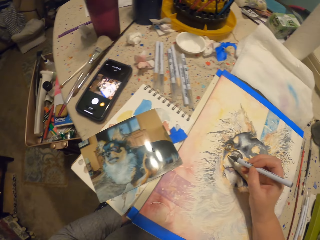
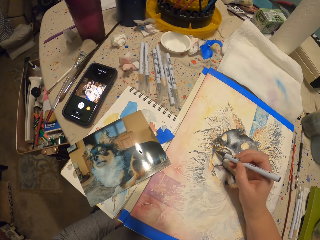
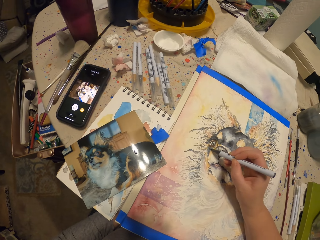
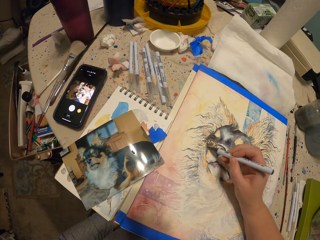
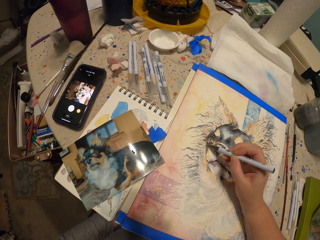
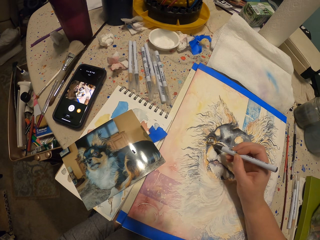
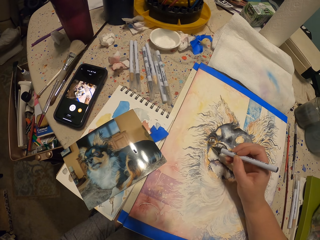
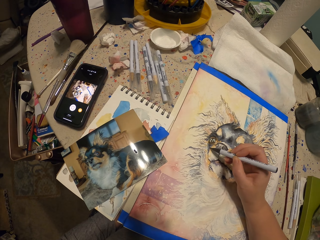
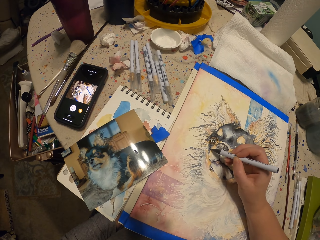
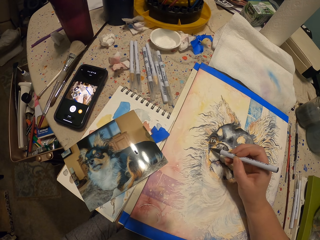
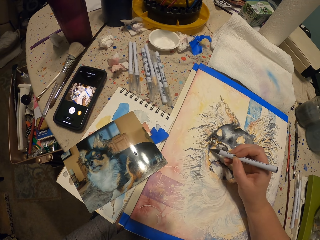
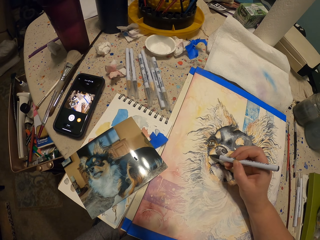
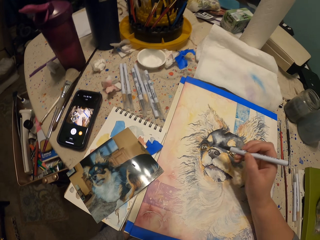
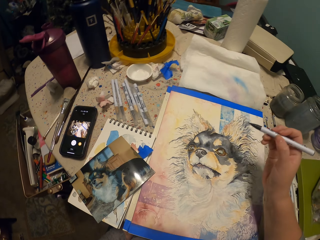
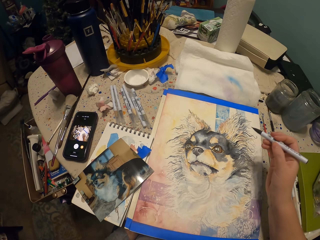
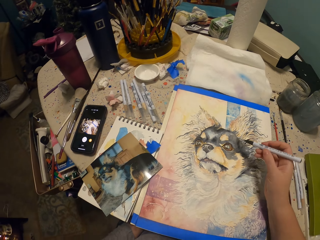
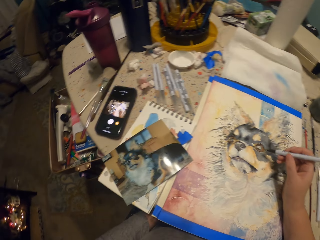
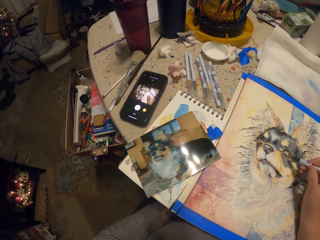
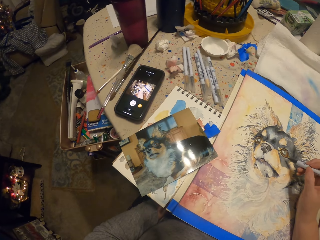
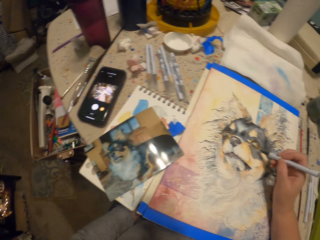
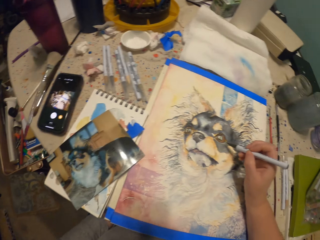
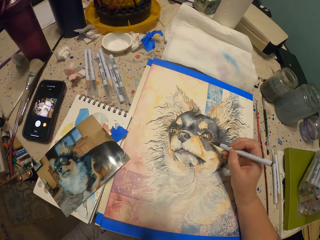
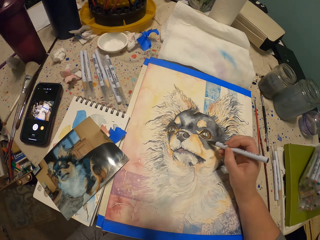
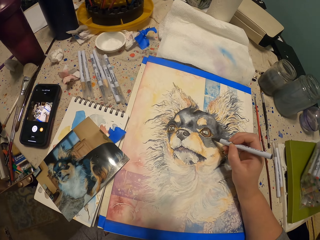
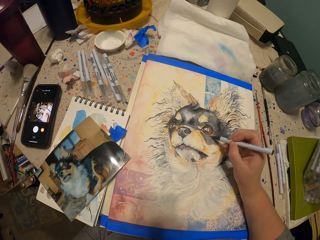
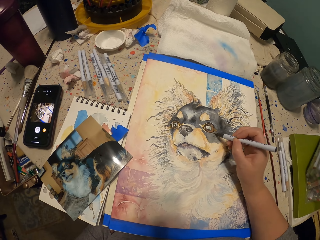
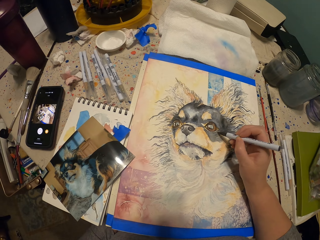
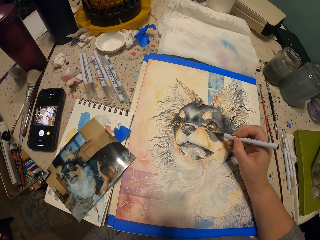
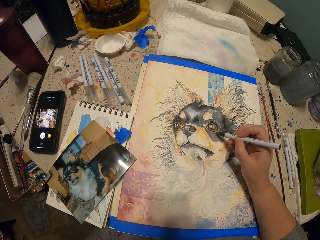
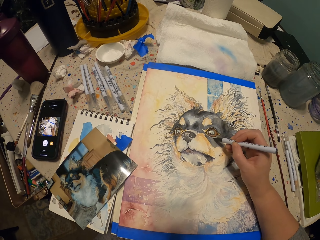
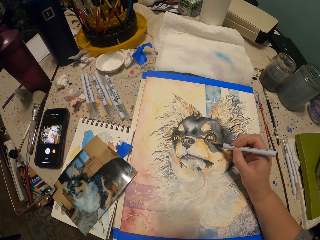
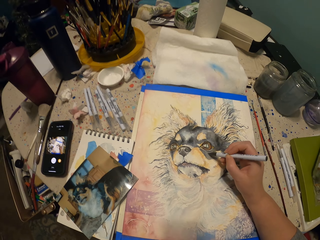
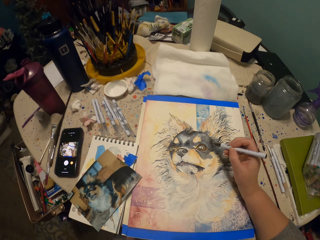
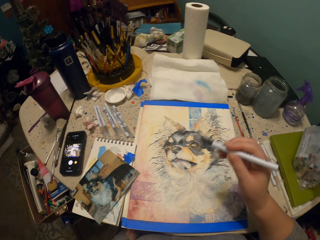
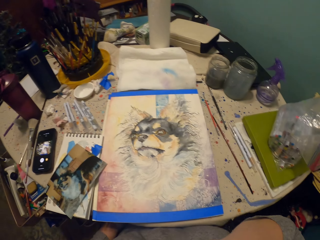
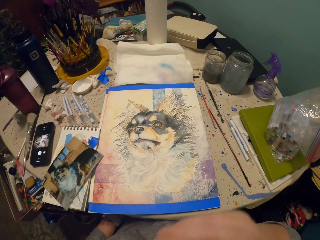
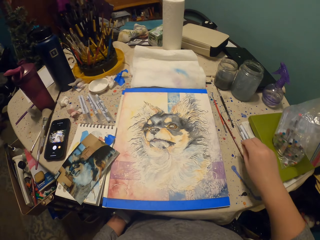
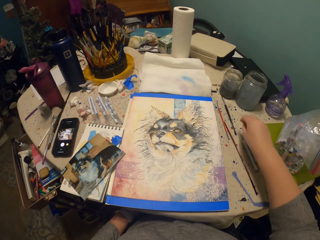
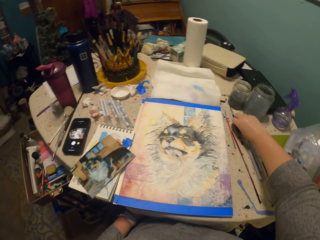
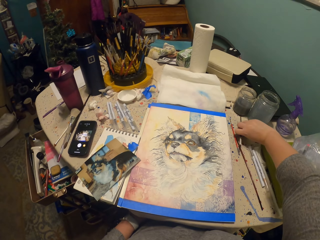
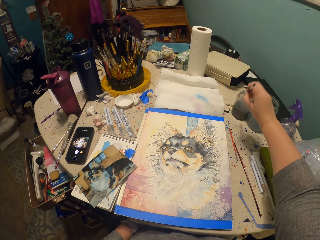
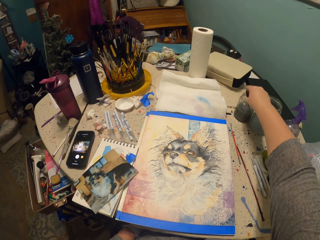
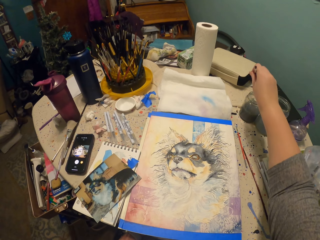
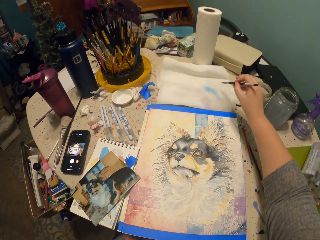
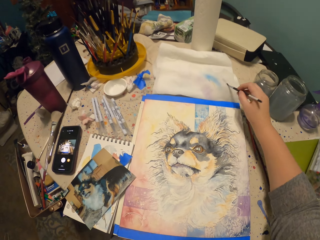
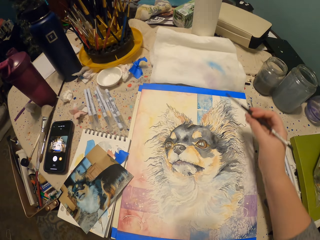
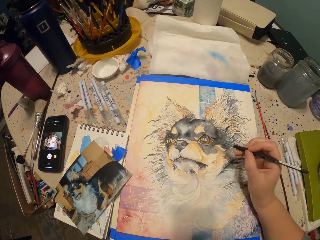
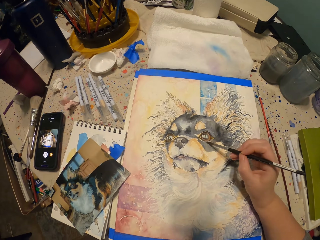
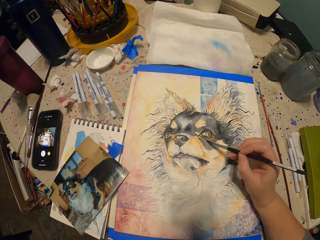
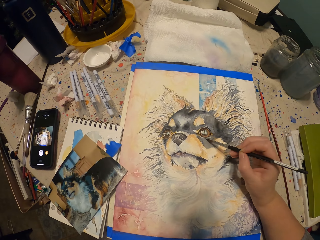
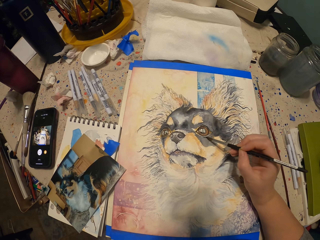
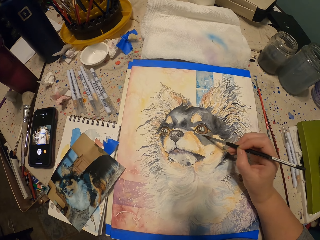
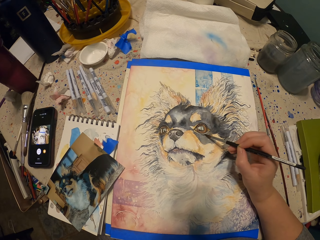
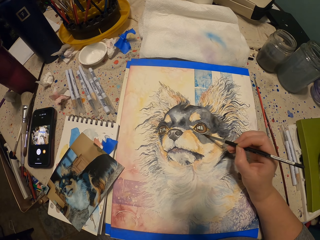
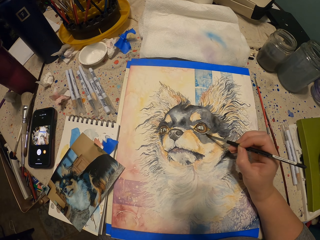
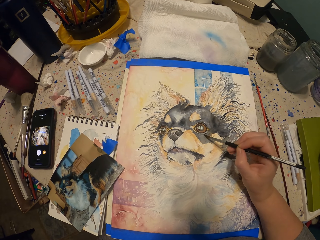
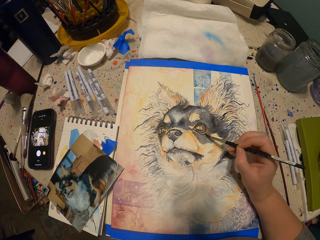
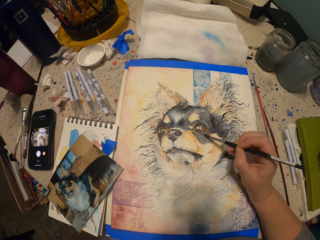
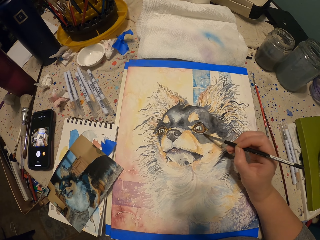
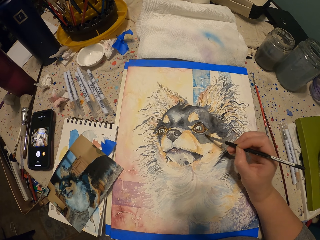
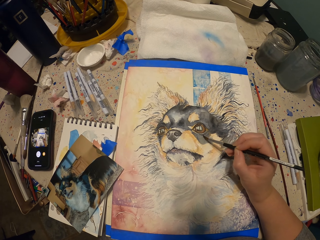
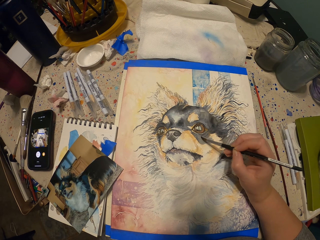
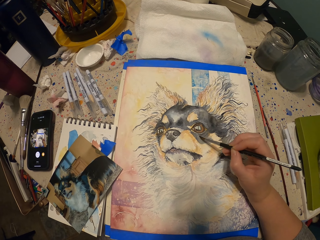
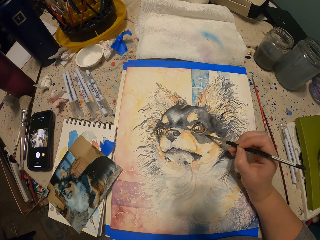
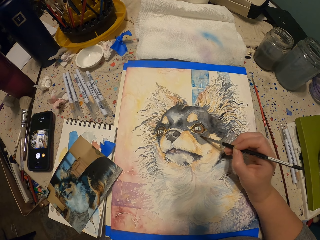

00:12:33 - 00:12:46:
The camera wearer draws on the paper. They put the paint on something. They pick a paint brush. They dip the paint brush in water. They wipe the paint brush on the serviette. They paint the picture with the paint brush.

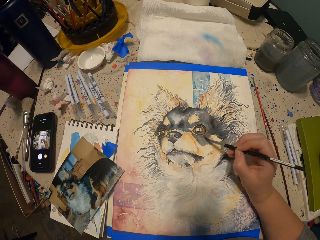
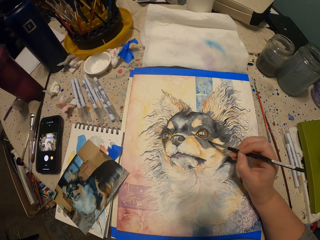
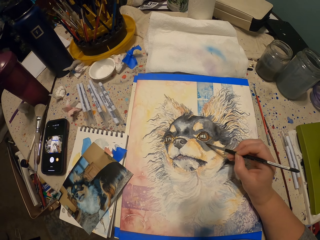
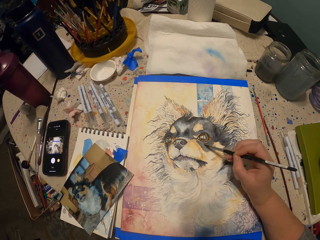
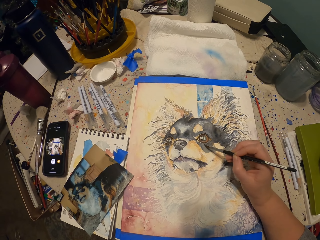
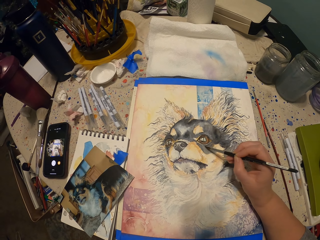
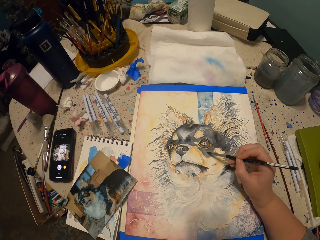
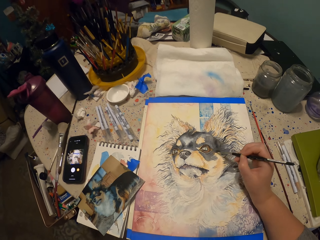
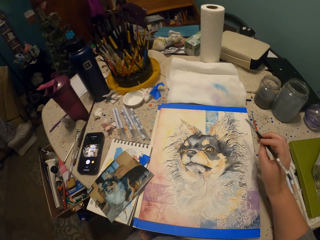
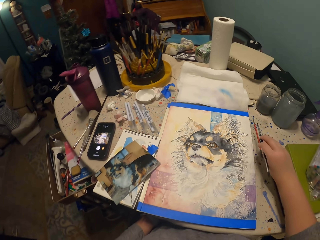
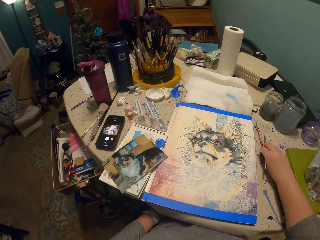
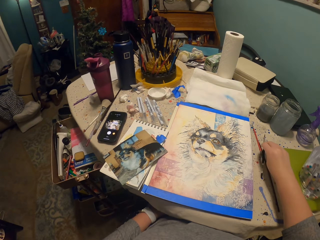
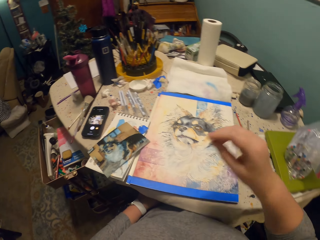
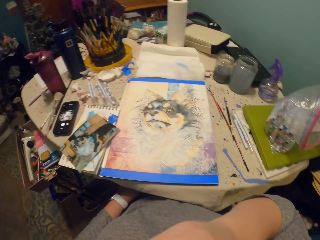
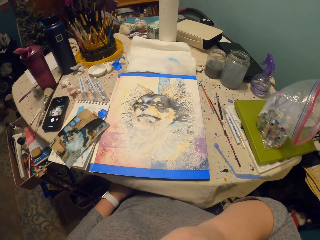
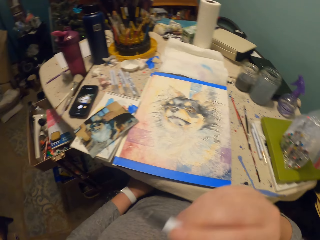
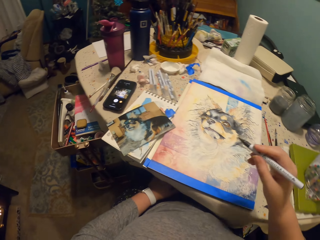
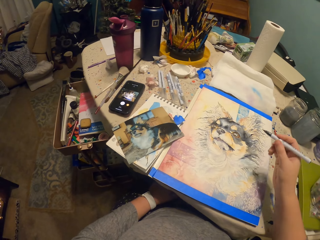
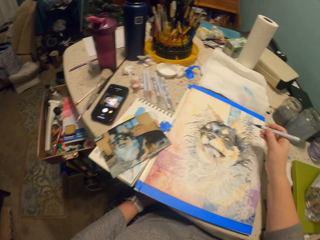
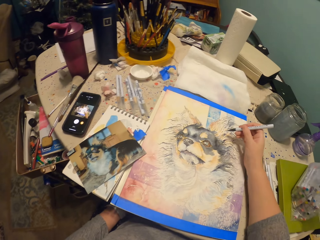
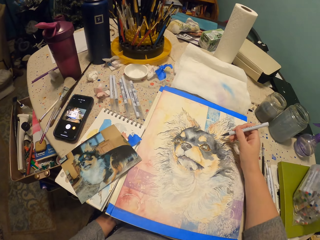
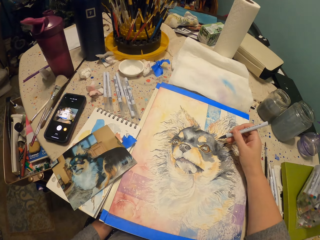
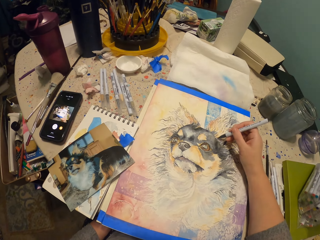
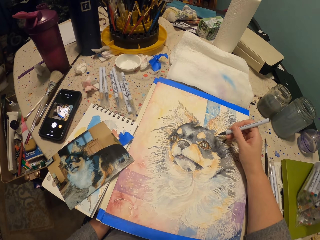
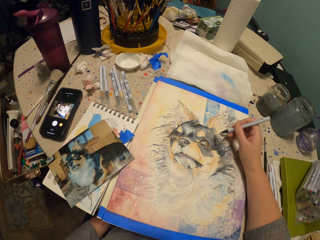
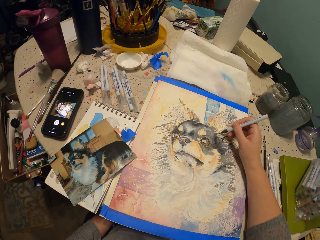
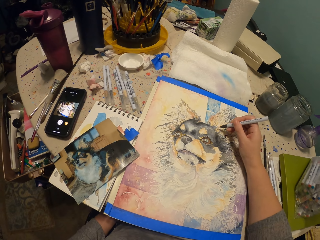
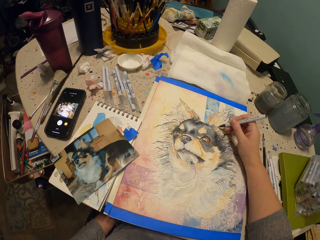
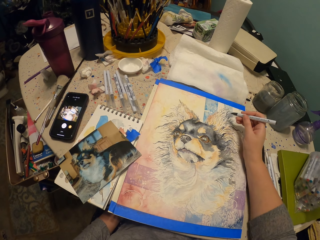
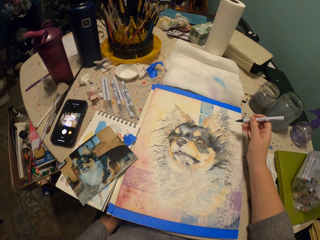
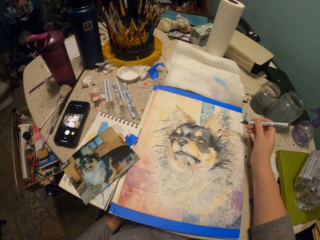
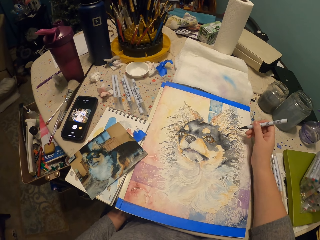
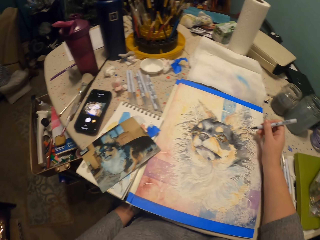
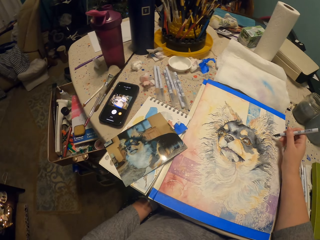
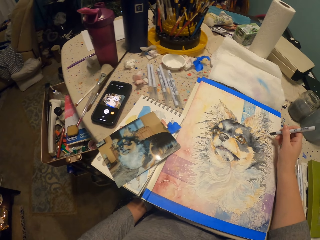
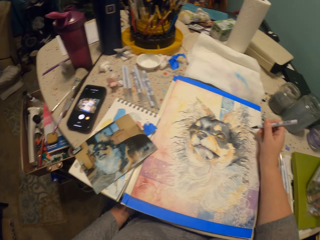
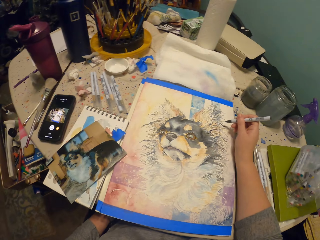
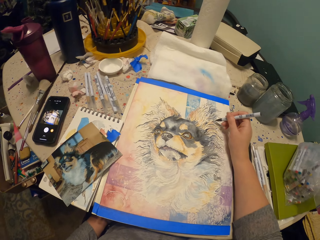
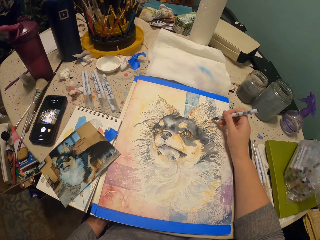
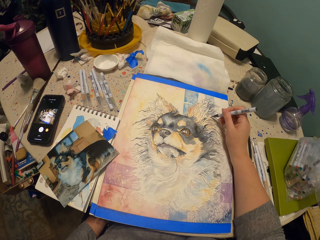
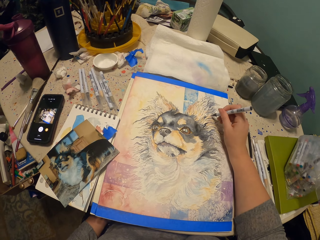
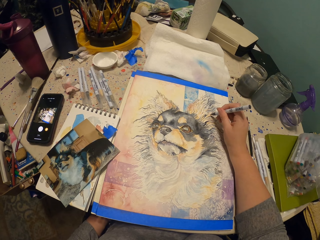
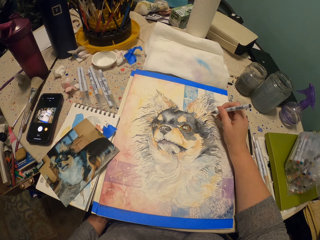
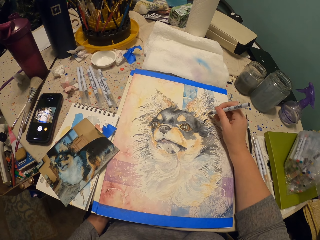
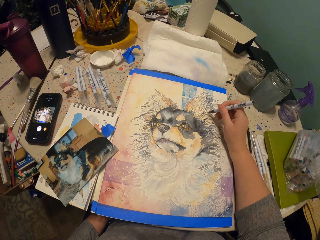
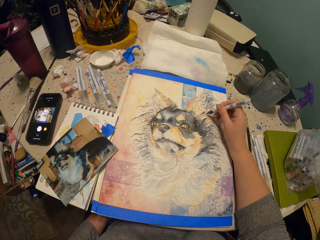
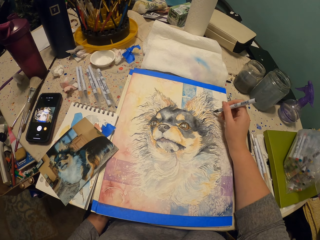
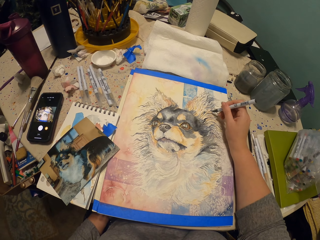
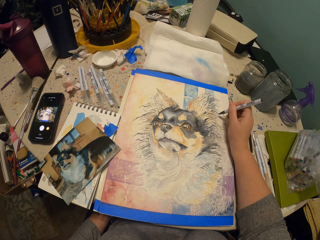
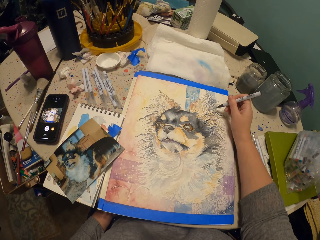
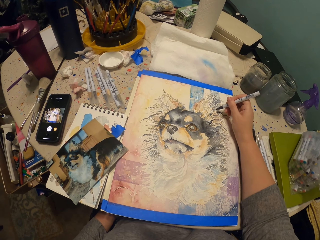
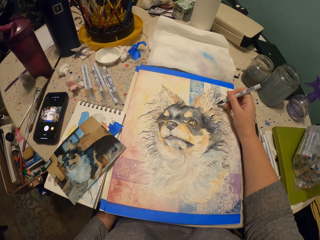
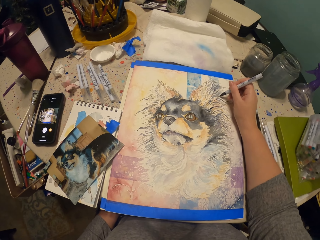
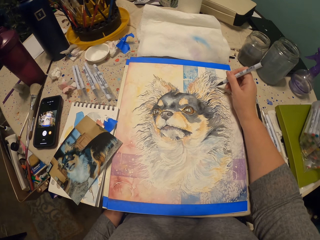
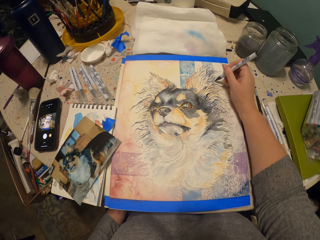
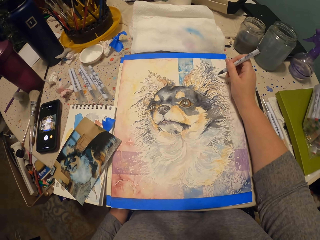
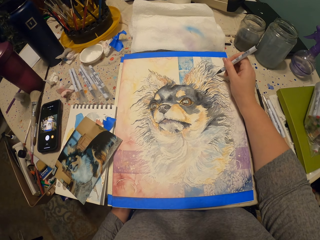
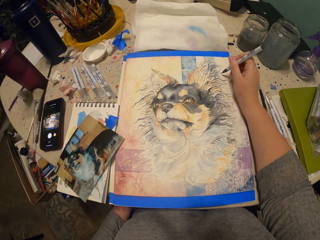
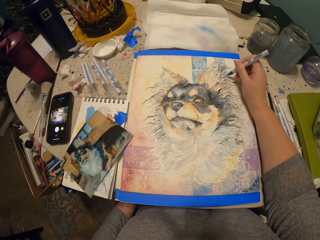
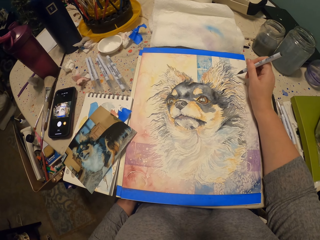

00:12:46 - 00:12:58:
The camera wearer puts the paint brush on the table. They pick a paint pen. They paint the picture with the paint pen and draw on the paper.
